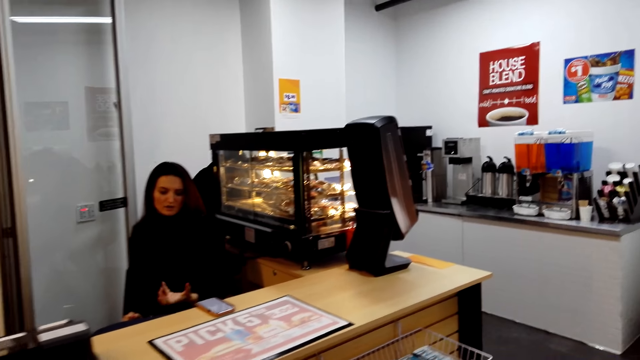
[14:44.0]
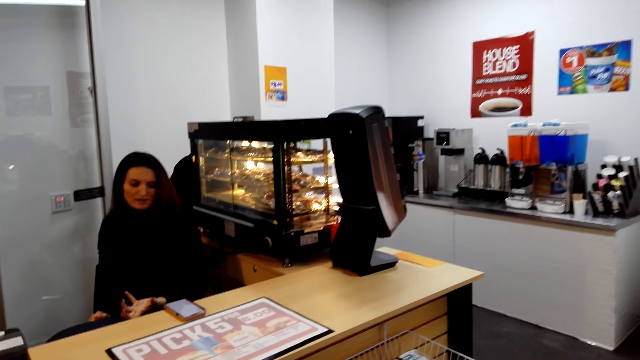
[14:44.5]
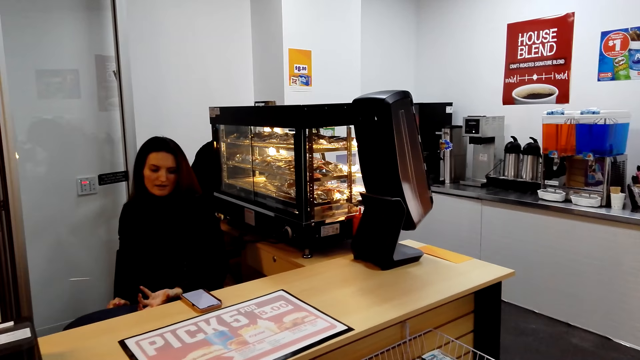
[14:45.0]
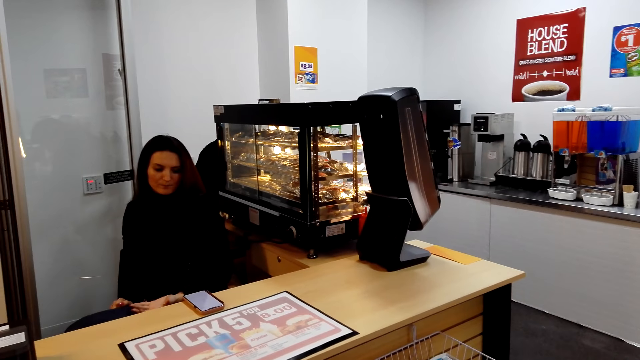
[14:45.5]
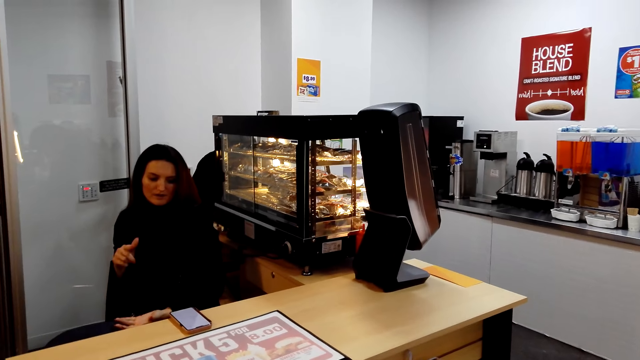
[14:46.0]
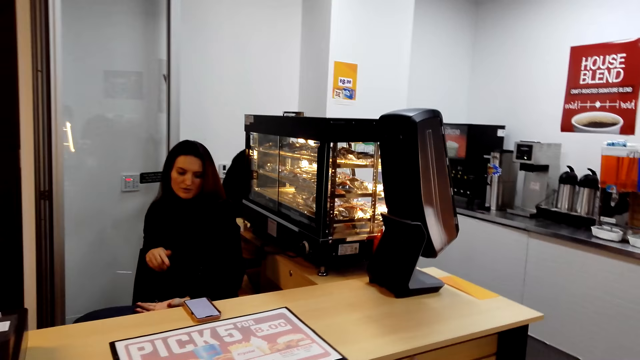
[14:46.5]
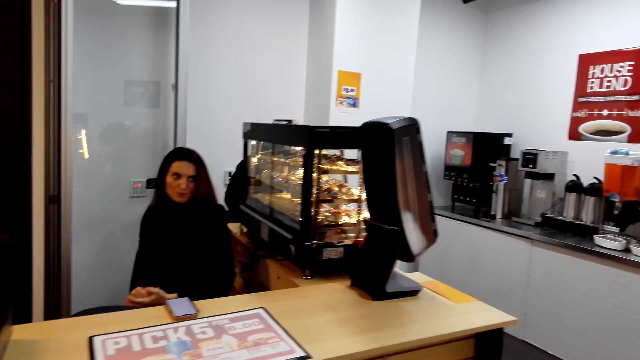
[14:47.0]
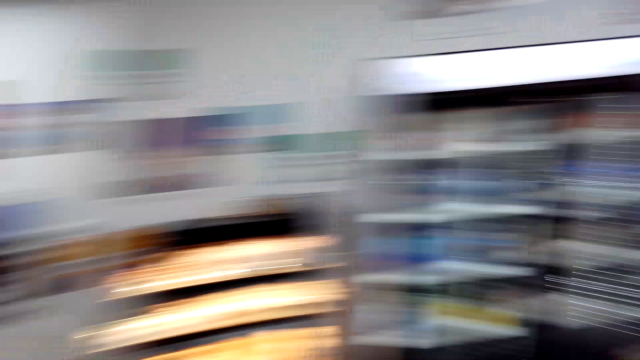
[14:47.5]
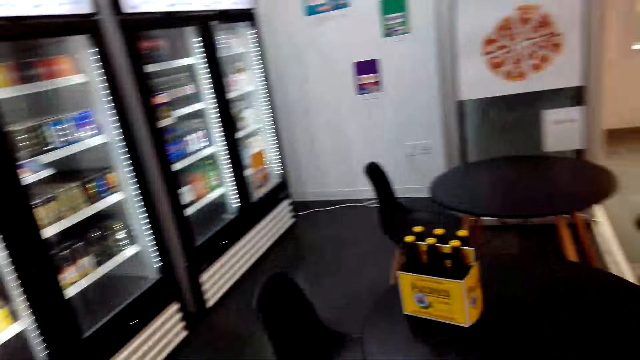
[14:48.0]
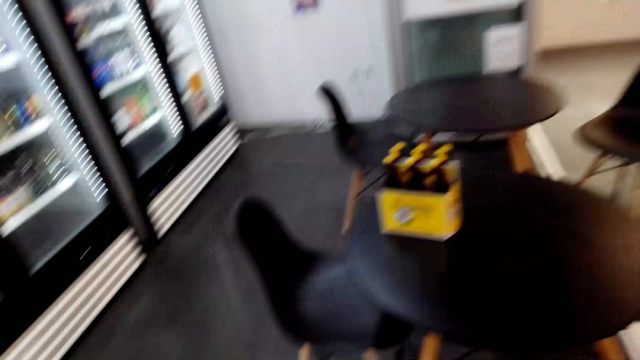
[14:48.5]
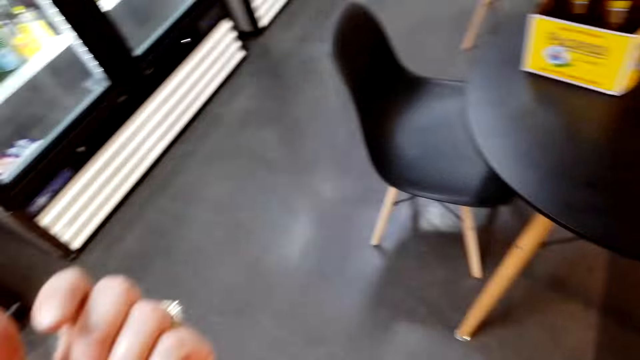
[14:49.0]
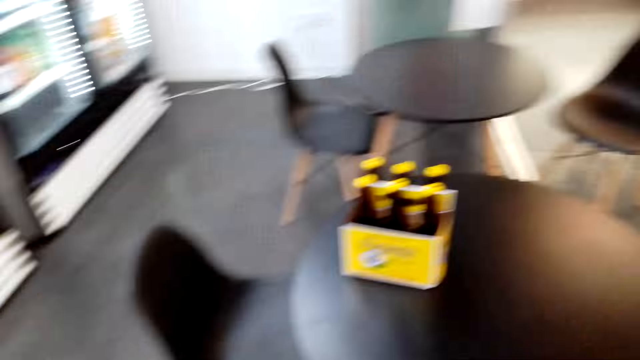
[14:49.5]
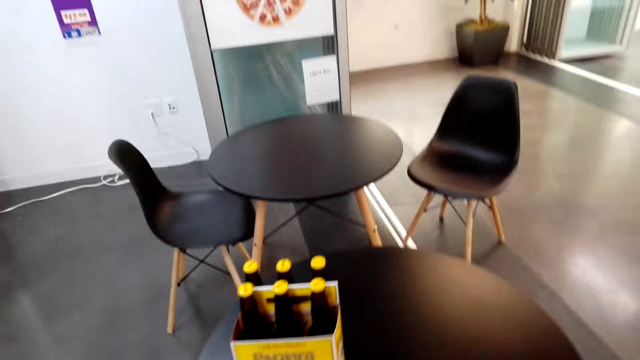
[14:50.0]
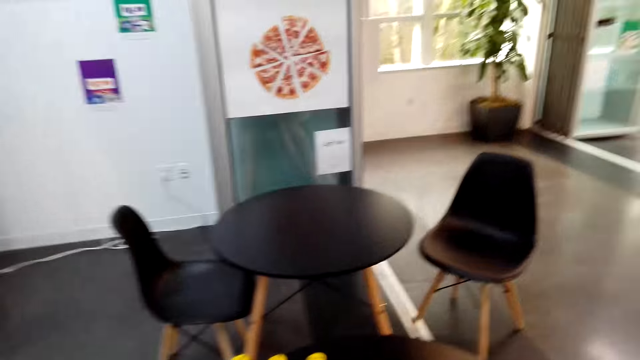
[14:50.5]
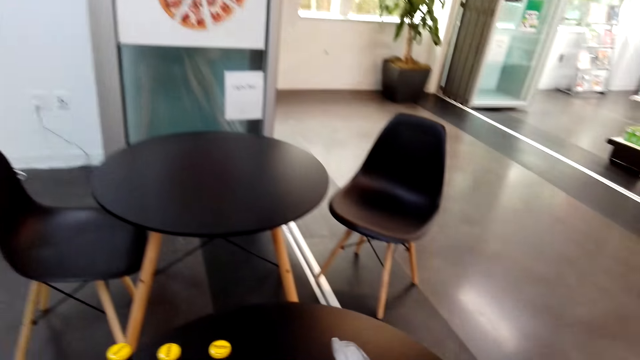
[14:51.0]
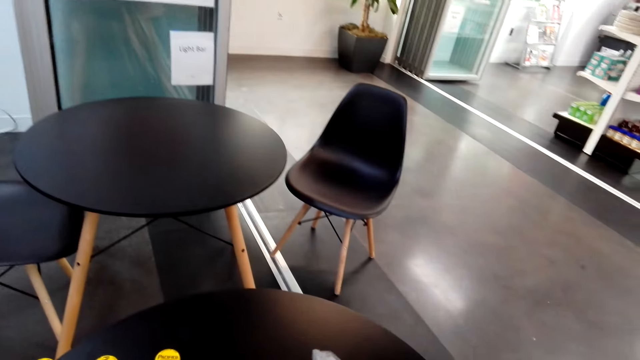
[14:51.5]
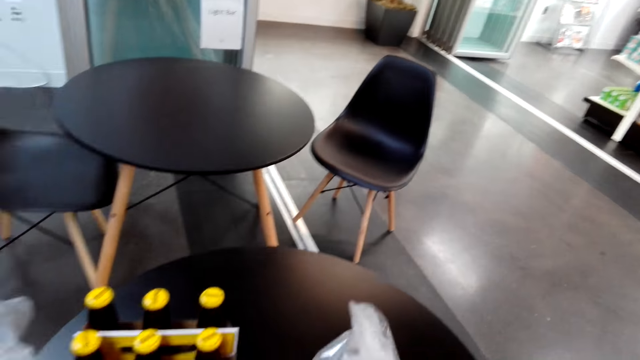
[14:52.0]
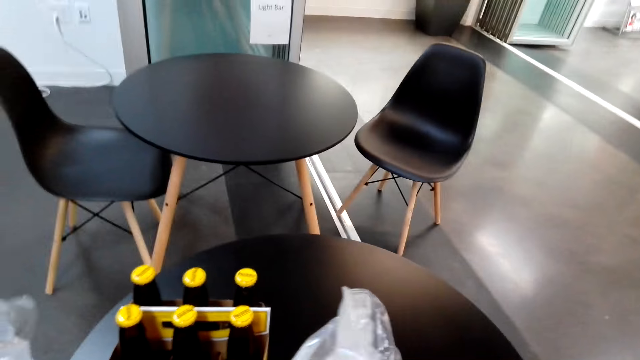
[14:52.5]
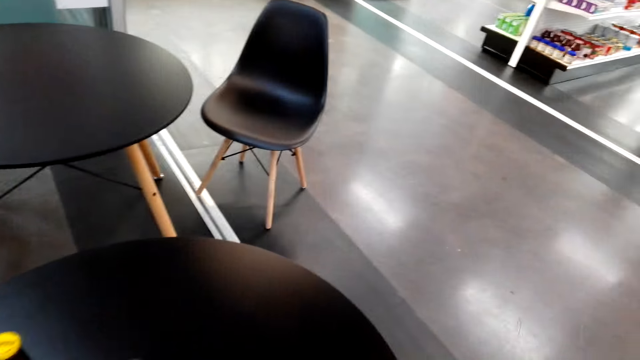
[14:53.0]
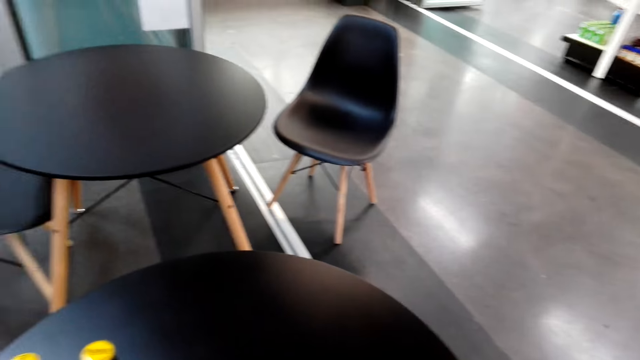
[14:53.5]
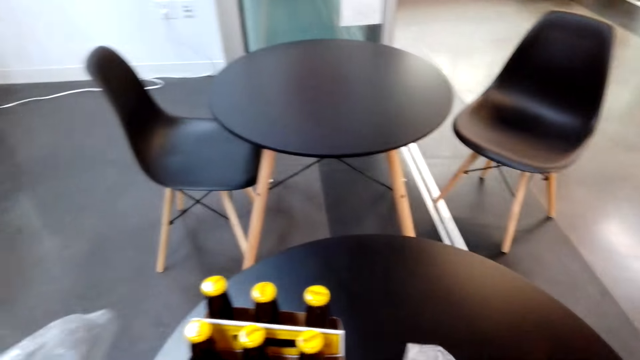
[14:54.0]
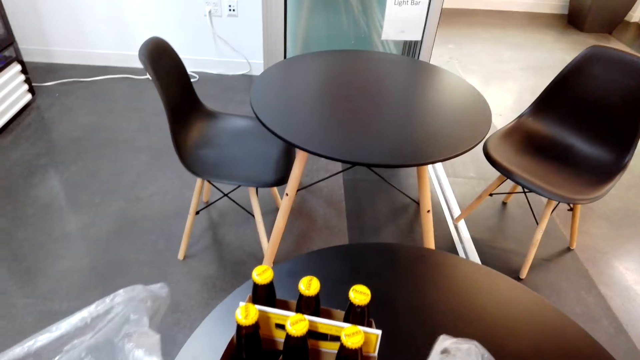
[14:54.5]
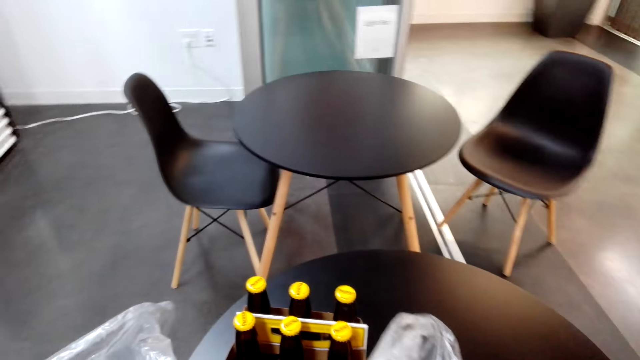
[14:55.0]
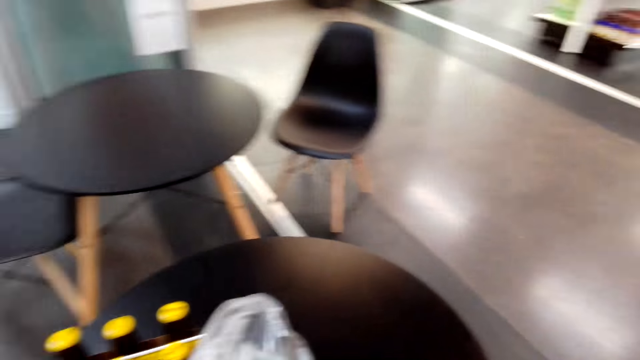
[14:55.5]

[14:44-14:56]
The camera wearer walks in the supermarket. They place the shopping basket on the table. They arrange items in the shopping basket.

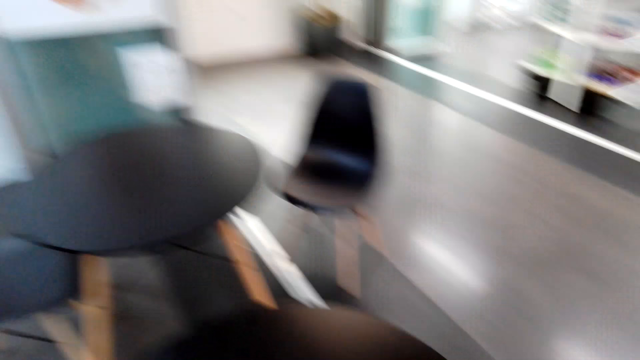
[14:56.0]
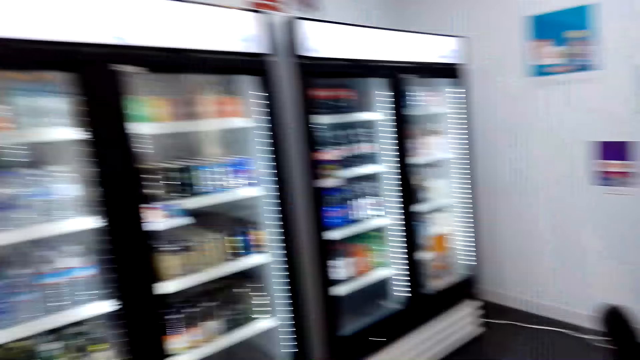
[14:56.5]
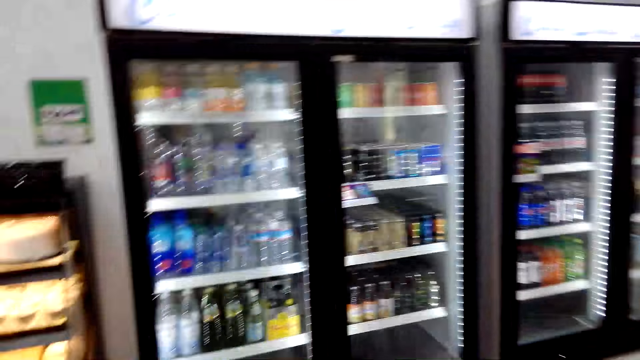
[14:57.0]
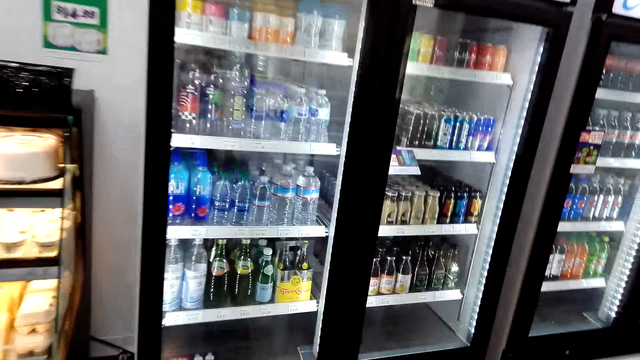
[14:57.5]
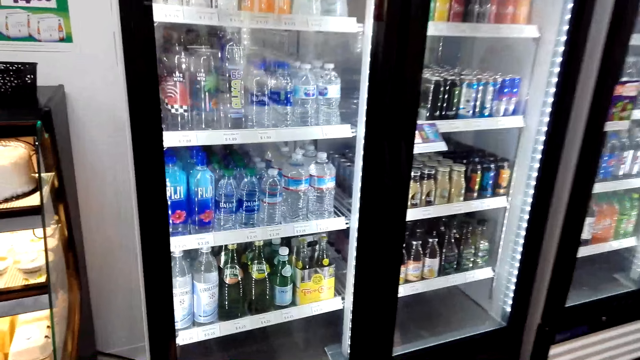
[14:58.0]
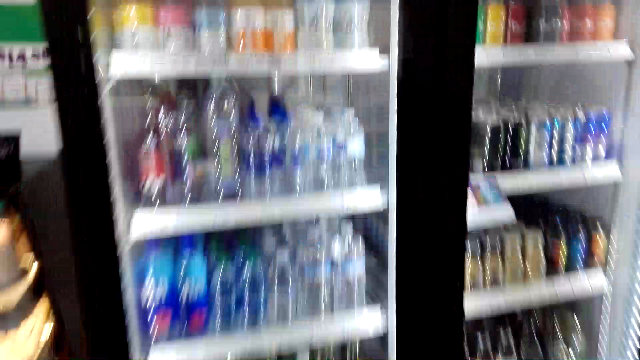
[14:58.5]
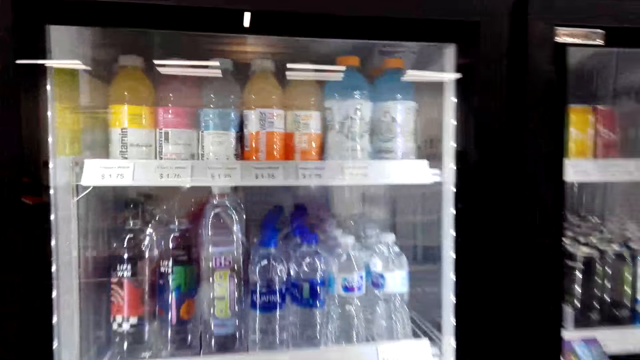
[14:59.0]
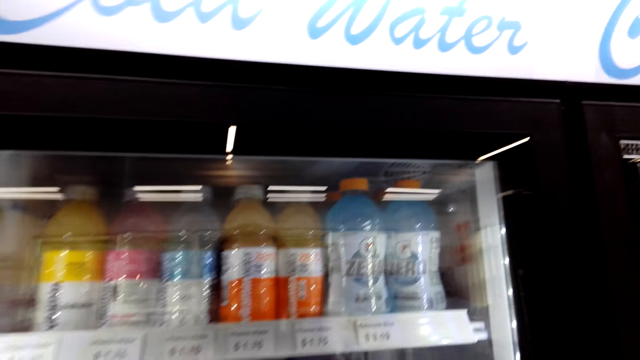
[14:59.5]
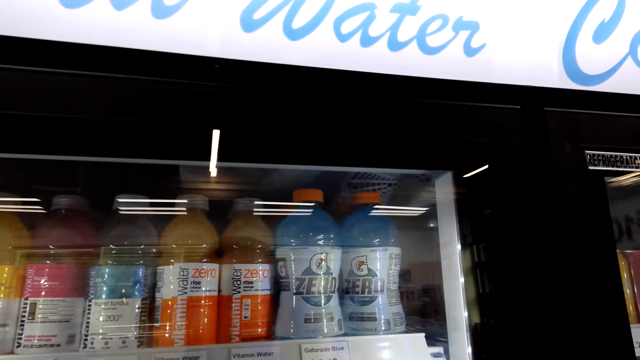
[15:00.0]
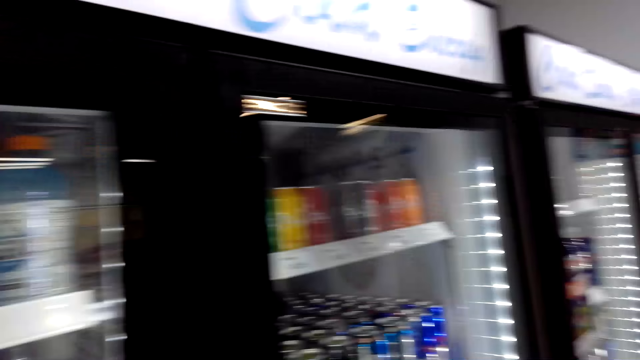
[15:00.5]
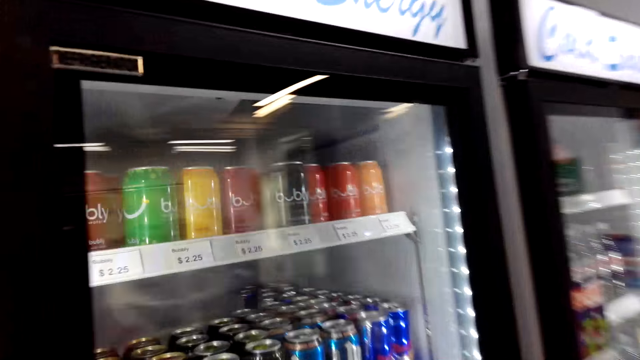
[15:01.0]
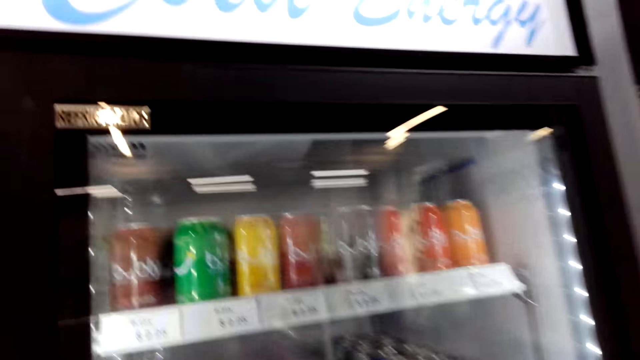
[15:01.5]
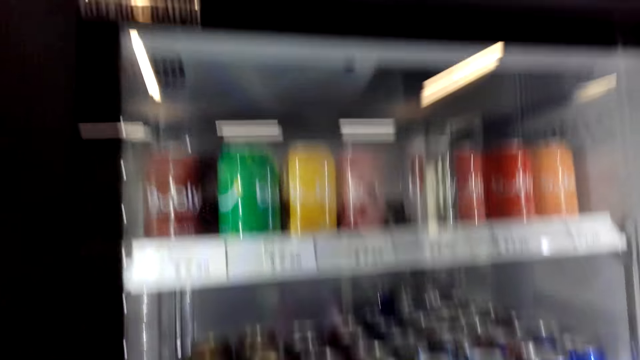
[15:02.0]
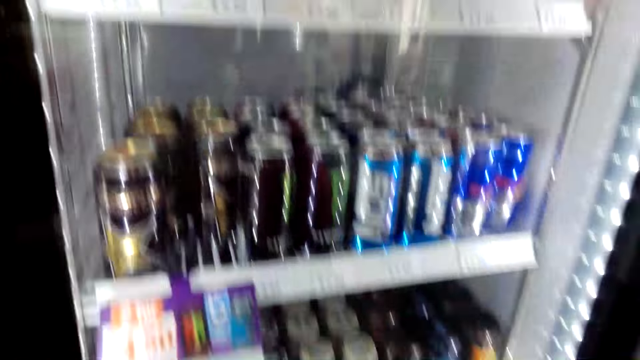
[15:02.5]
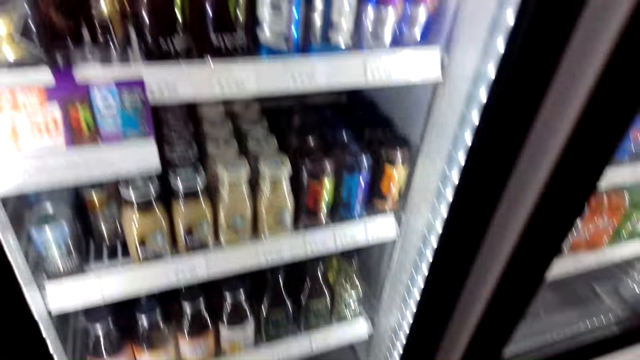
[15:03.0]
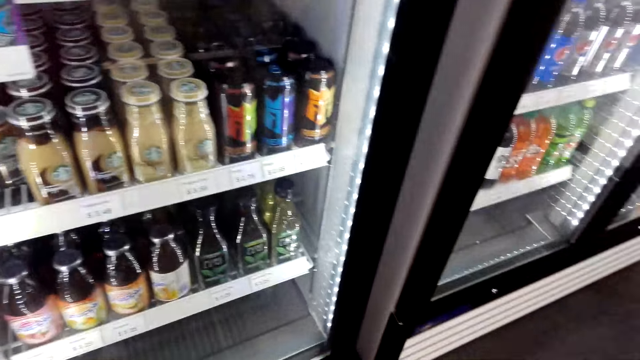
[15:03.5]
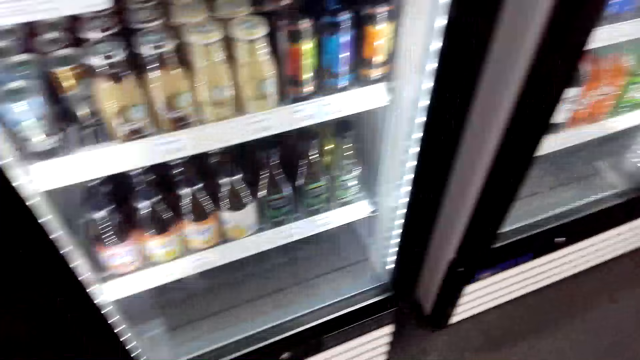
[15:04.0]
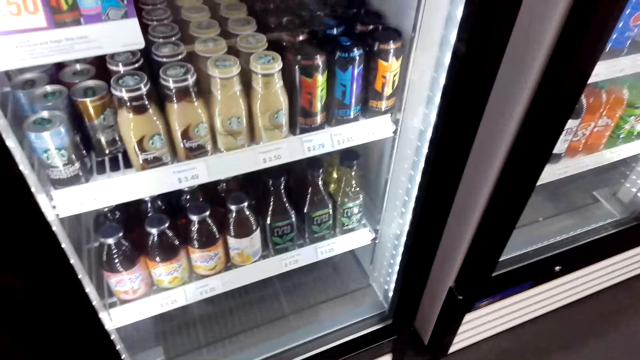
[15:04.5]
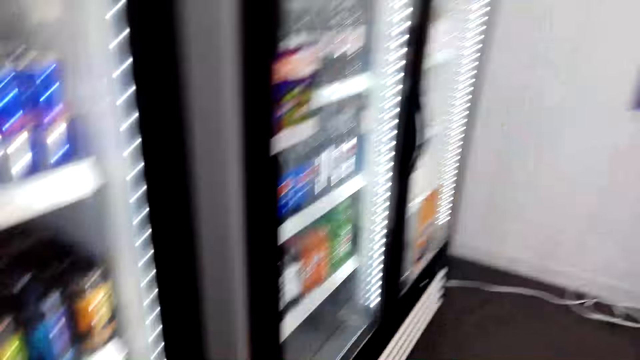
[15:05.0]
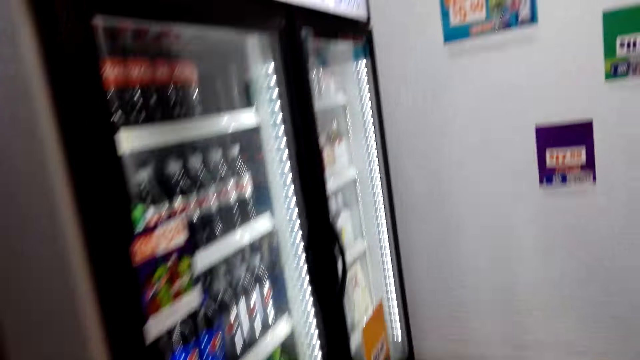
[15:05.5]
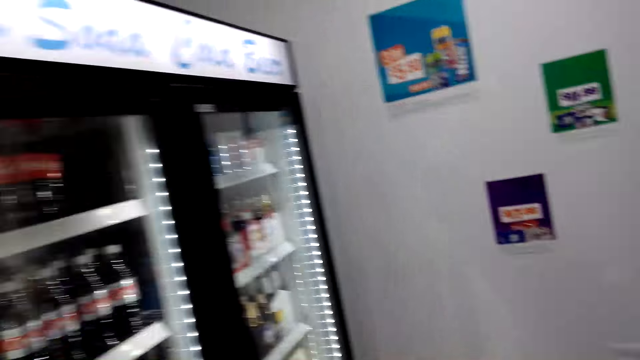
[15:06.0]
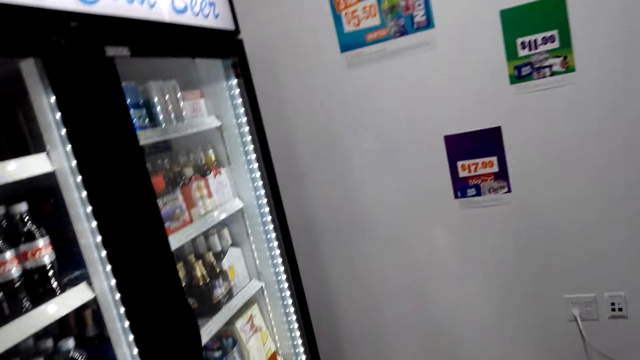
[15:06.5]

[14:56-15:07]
The camera wearer walks in the supermarket. They stare at the items in the fridge.
